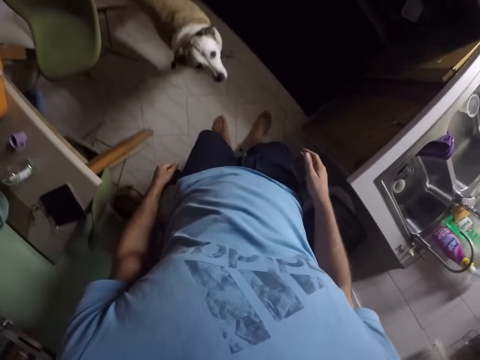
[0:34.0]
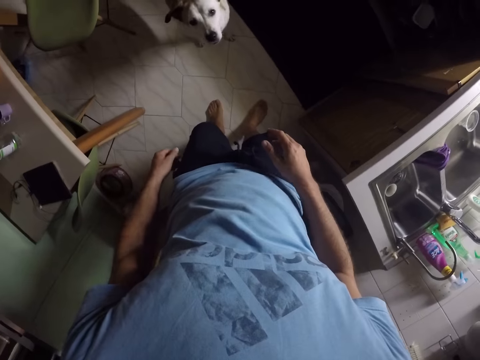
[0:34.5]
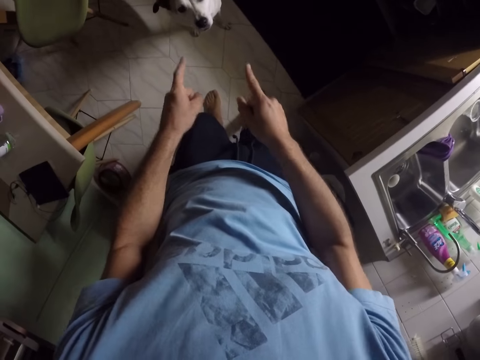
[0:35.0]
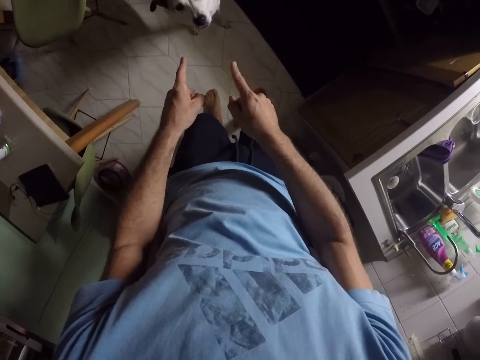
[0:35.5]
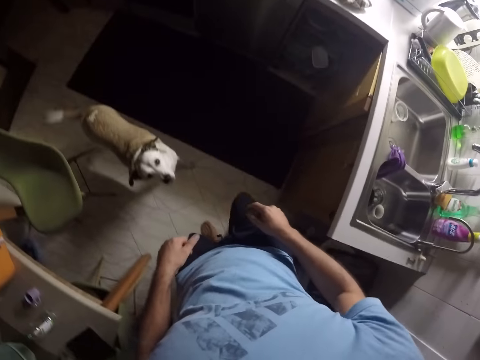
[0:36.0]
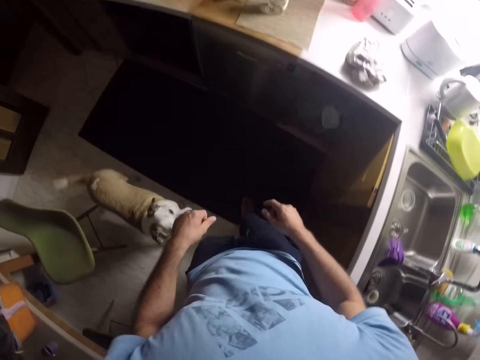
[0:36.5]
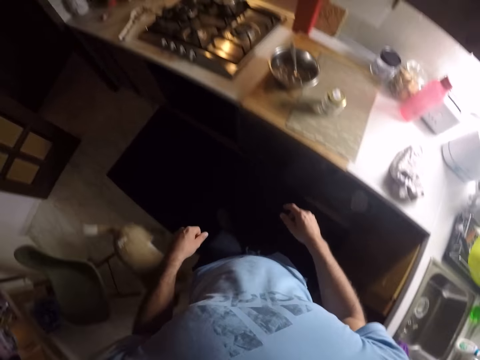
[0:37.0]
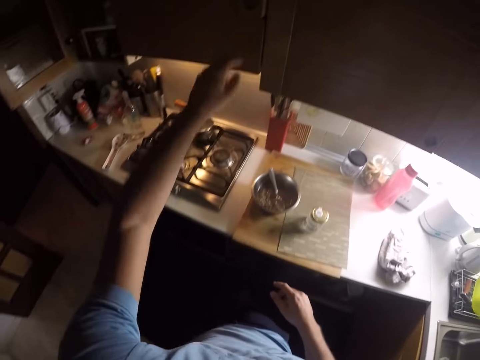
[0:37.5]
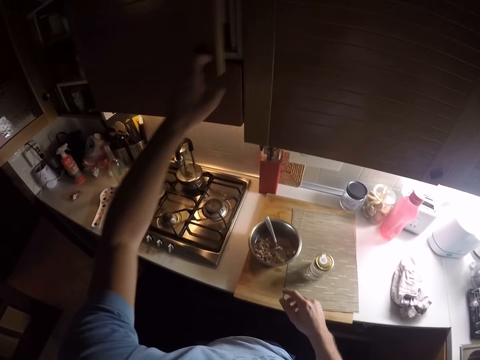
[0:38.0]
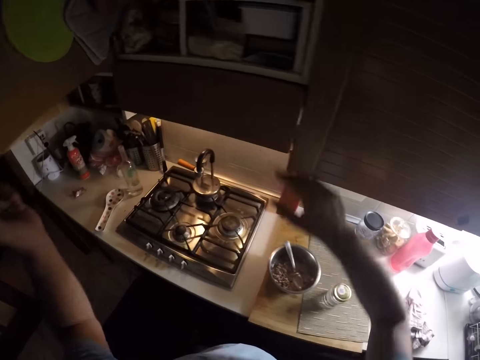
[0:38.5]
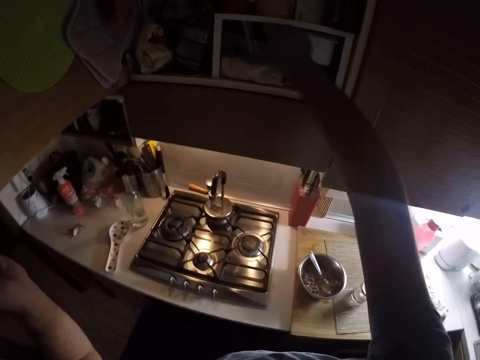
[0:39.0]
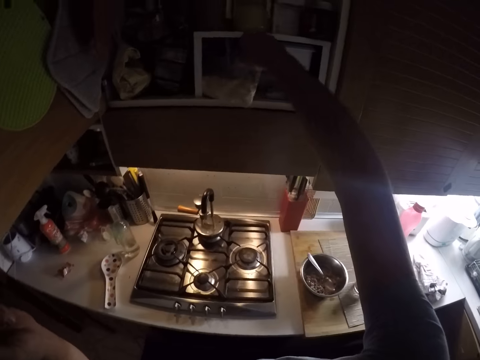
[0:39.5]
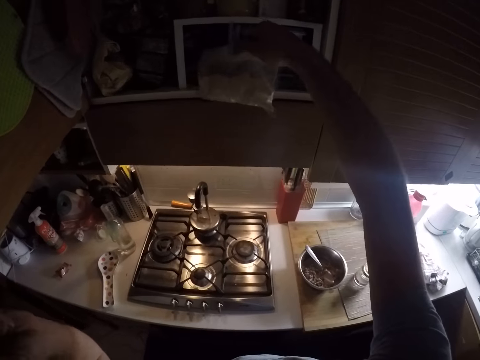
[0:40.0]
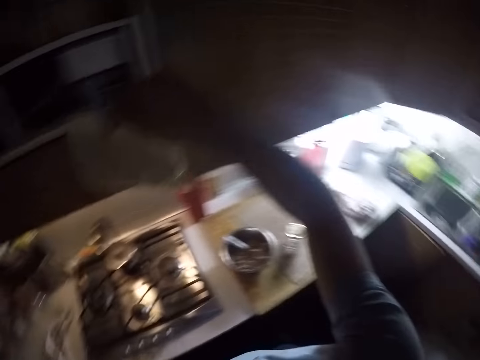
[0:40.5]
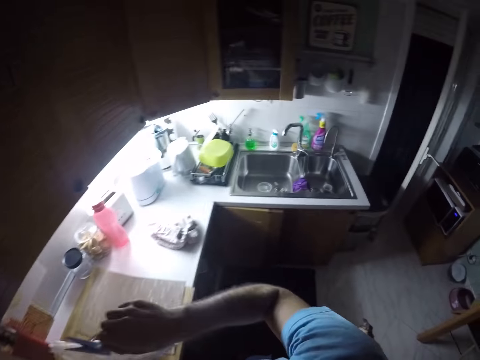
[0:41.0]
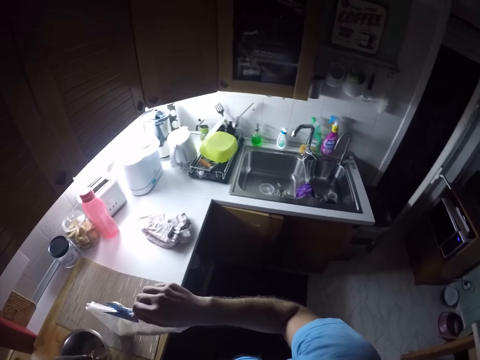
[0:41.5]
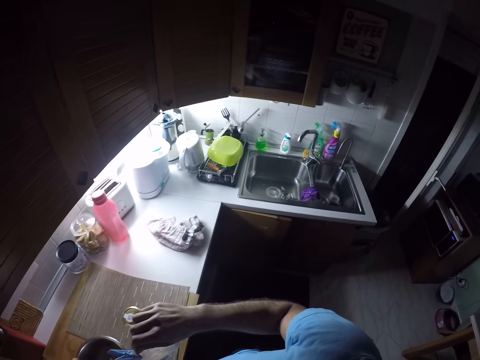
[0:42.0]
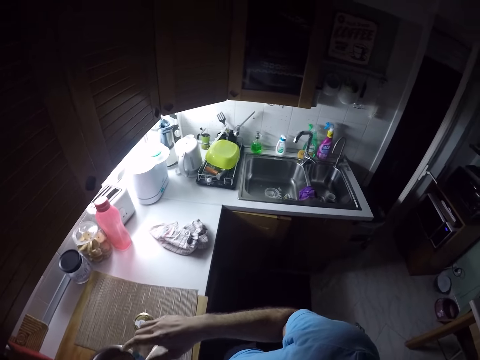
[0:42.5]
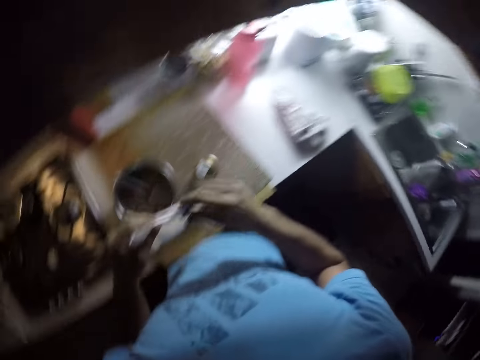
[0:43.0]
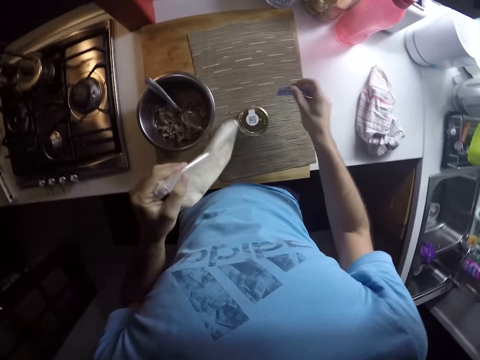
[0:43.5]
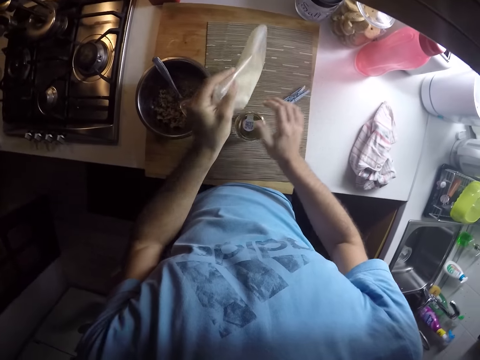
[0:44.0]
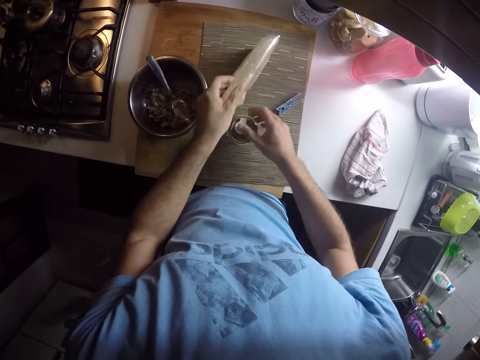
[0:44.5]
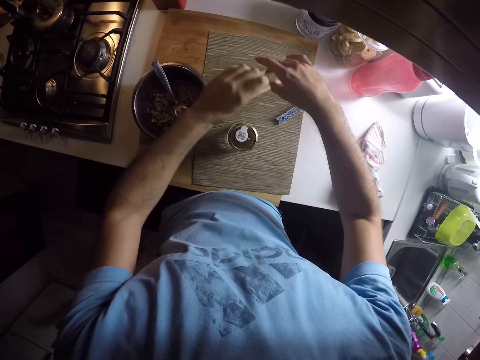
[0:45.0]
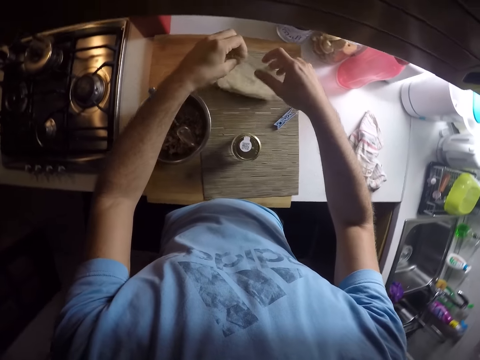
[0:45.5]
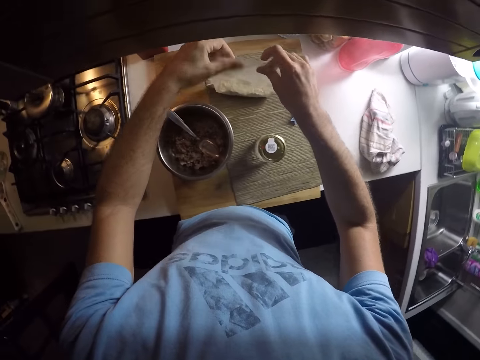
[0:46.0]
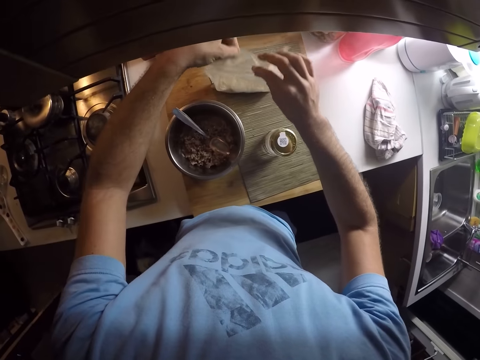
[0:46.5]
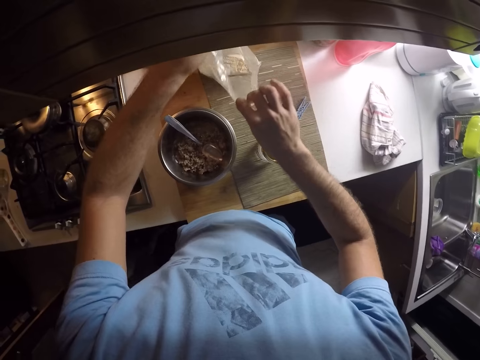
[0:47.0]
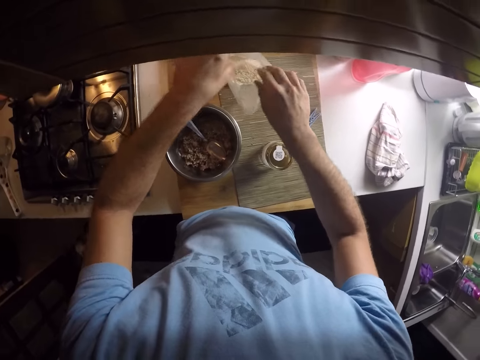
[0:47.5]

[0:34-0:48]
The camera wearer points at a dog. They are talking to the dog. They open a kitchen cabinet. They are removing something from the cupboard. They open something.

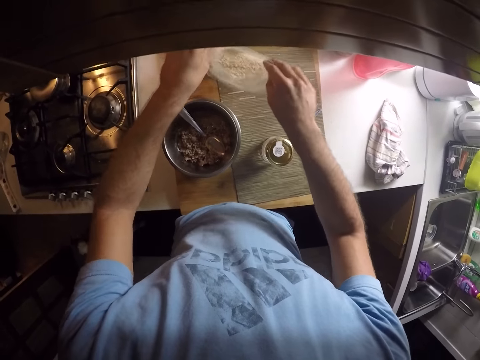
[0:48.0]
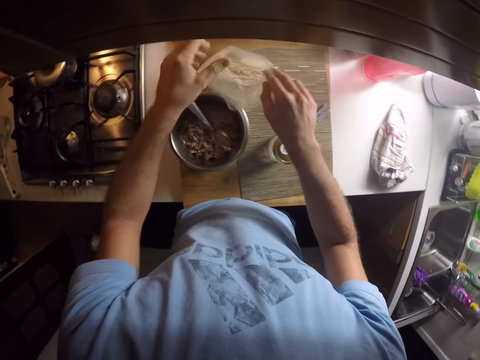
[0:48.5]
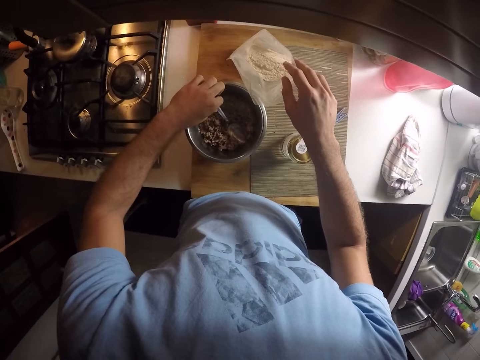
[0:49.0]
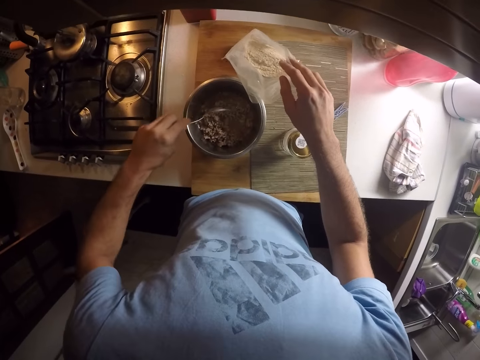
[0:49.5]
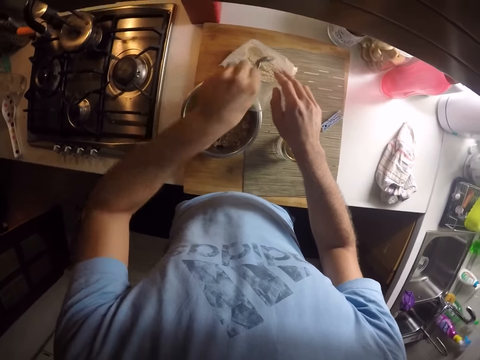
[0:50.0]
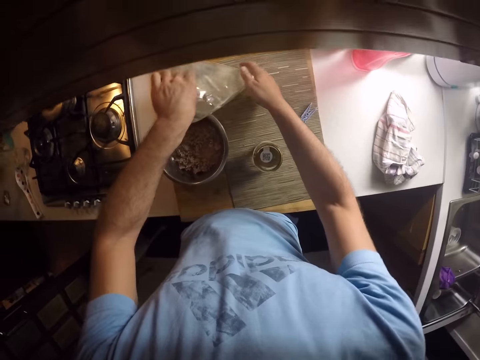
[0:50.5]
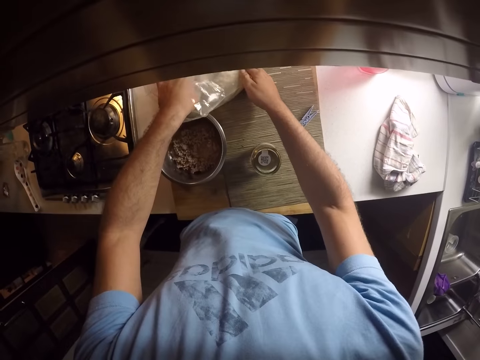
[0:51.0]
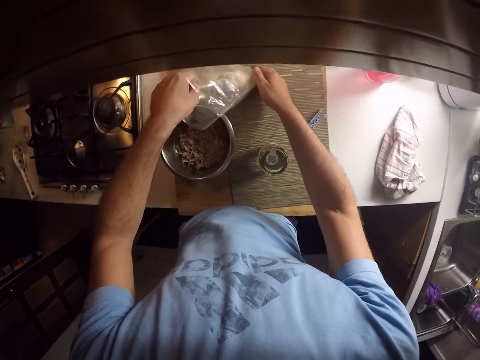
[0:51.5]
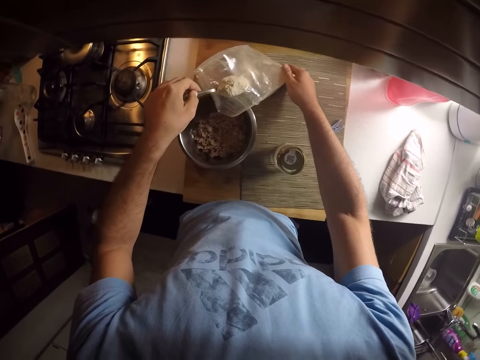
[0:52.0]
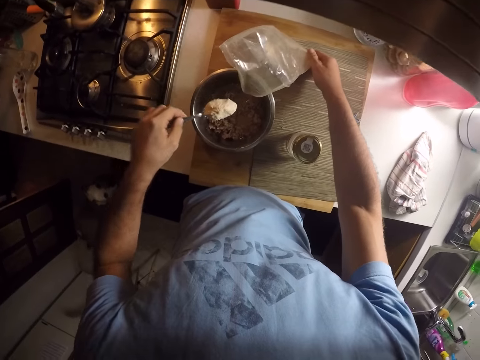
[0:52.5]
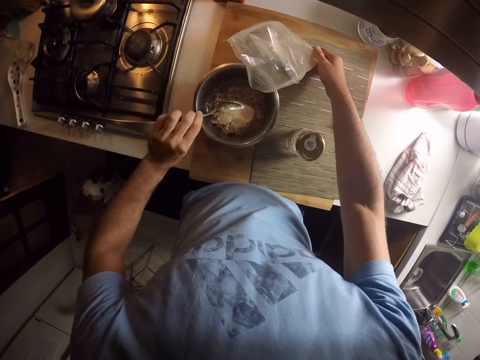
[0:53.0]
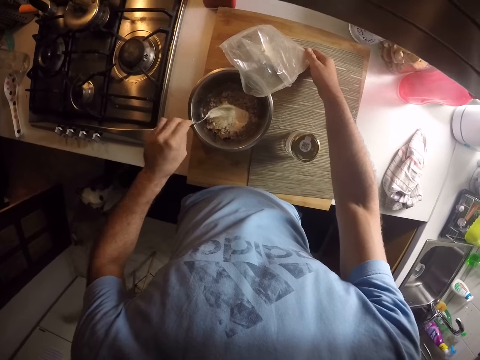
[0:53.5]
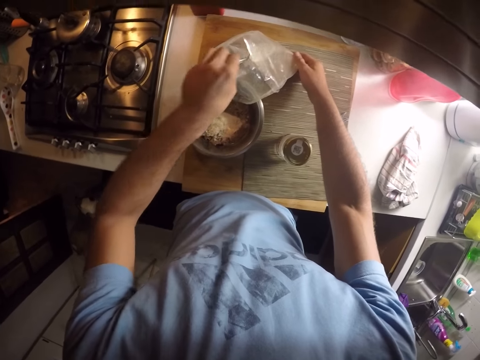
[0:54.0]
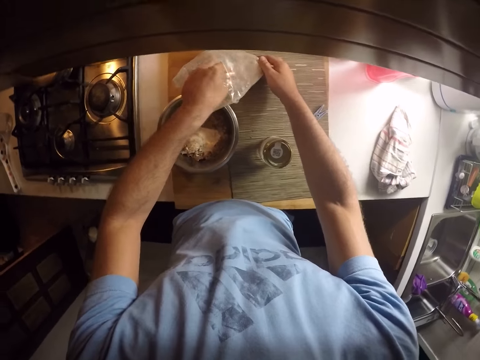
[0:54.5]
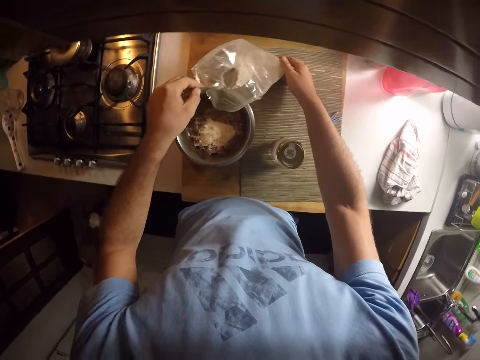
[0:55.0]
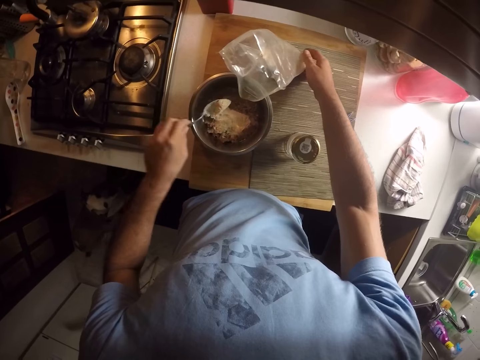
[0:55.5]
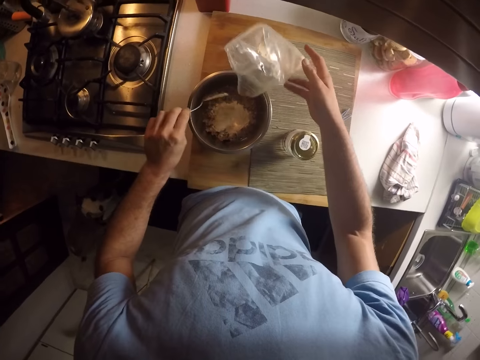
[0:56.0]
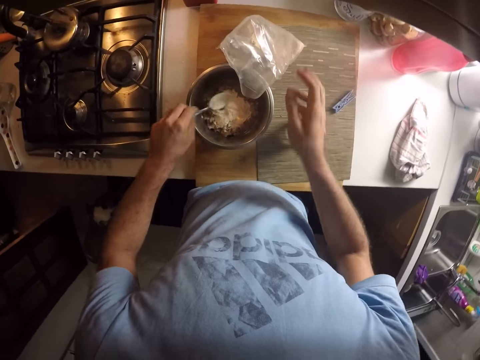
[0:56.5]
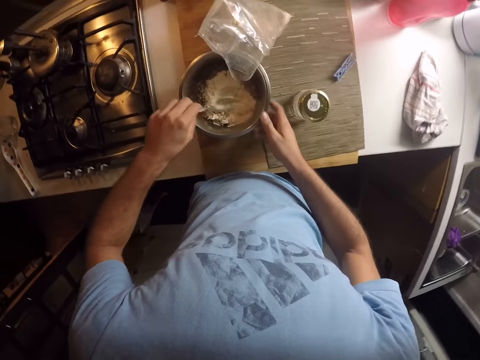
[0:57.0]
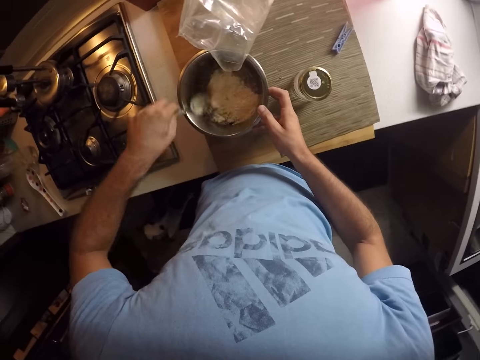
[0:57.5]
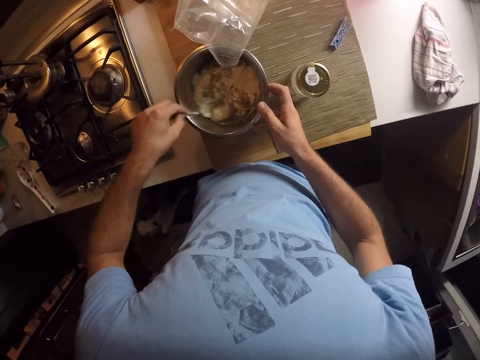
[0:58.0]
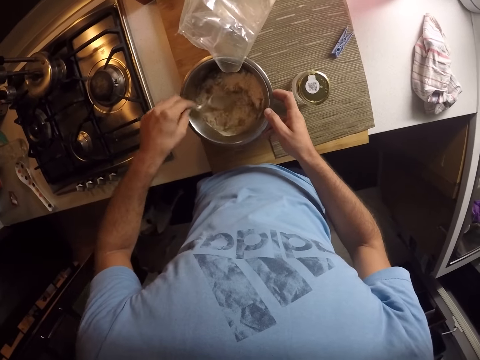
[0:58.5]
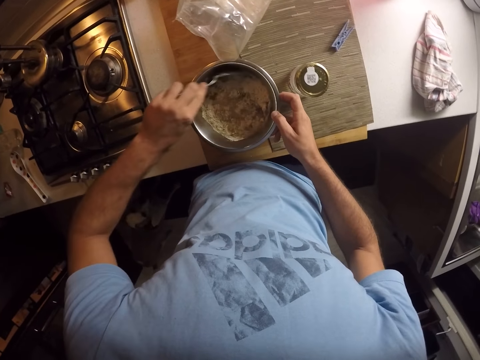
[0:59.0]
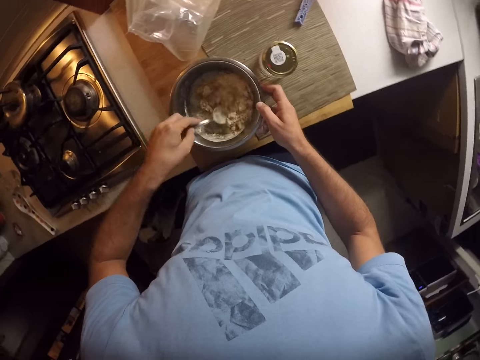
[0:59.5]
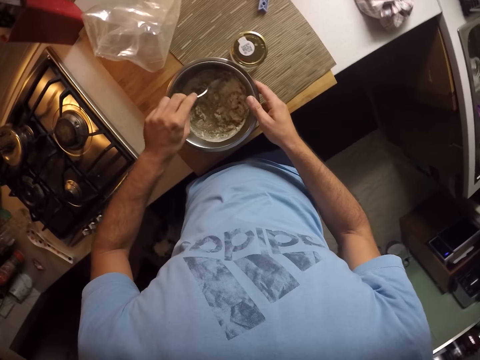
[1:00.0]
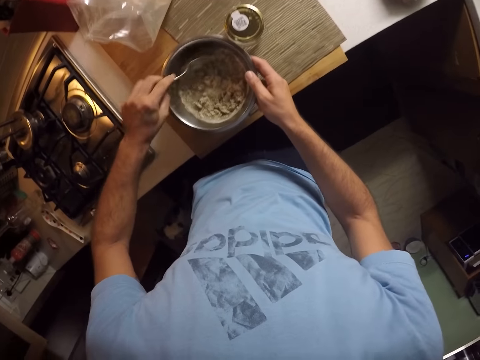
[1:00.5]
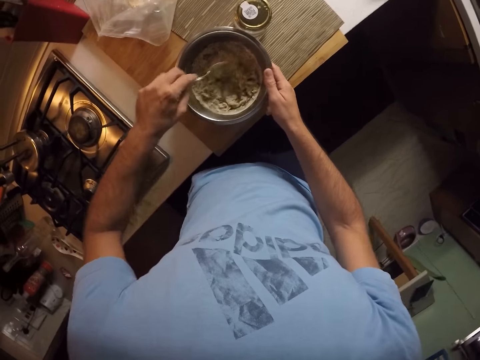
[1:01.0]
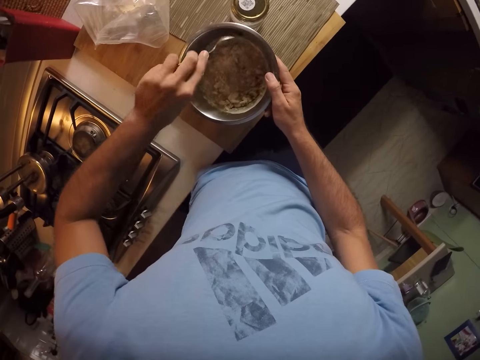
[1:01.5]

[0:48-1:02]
The camera wearer fetches something. They pour something on a pot. They mix something in the pot. They are mixing the object with water.
